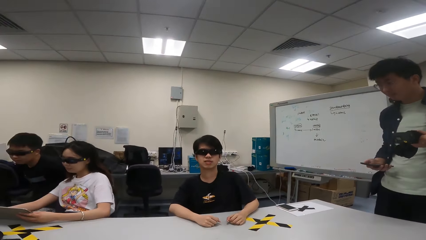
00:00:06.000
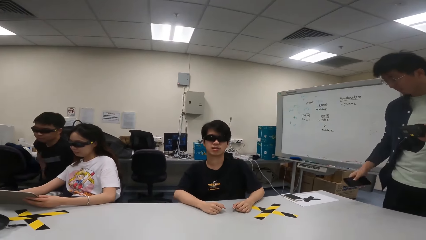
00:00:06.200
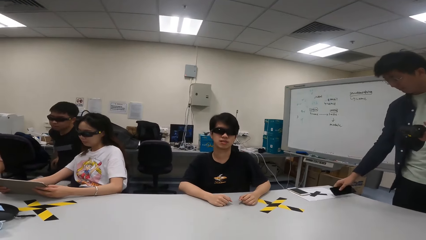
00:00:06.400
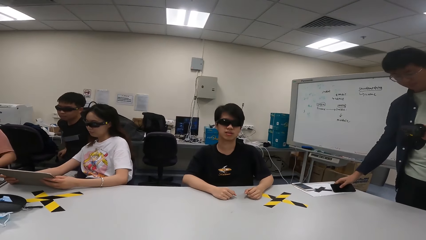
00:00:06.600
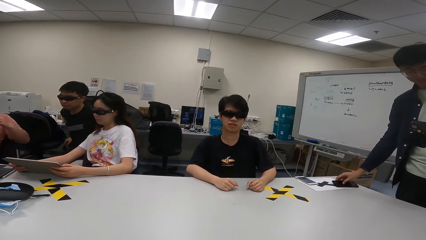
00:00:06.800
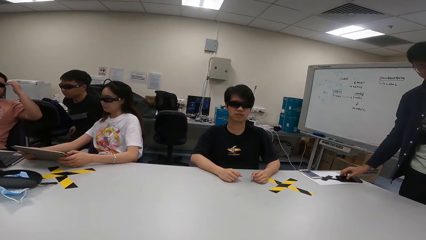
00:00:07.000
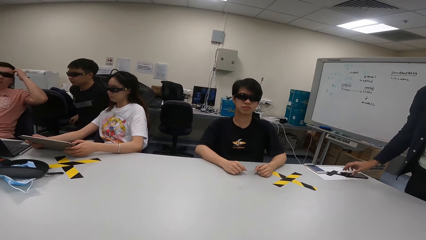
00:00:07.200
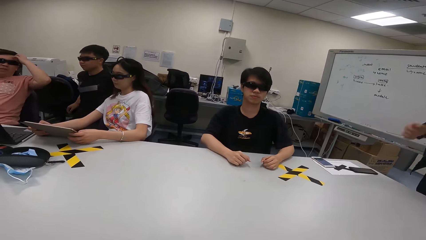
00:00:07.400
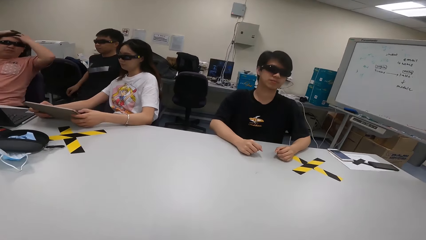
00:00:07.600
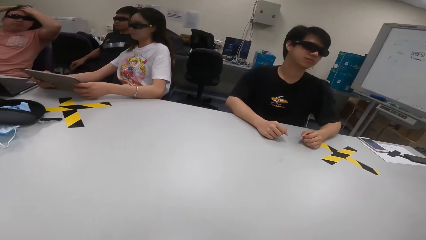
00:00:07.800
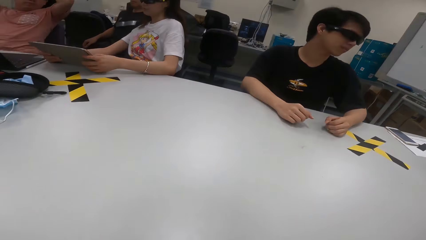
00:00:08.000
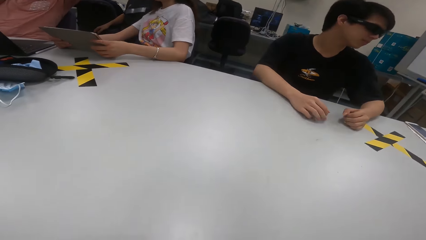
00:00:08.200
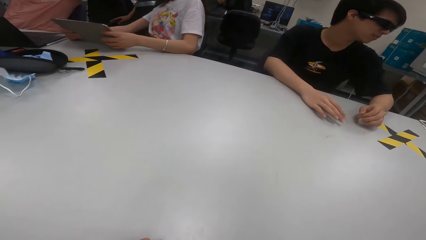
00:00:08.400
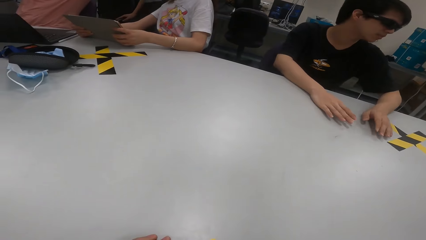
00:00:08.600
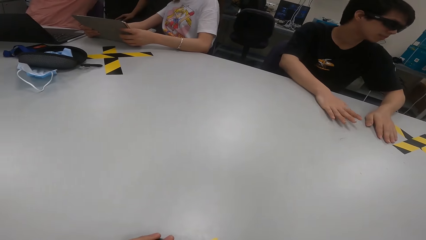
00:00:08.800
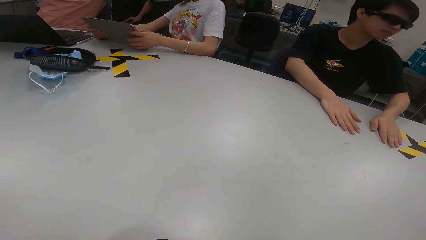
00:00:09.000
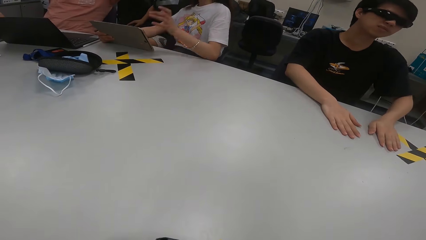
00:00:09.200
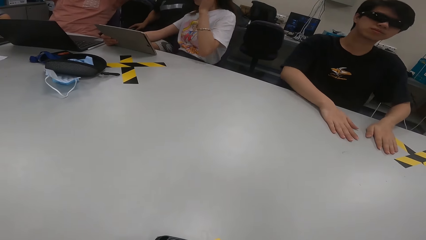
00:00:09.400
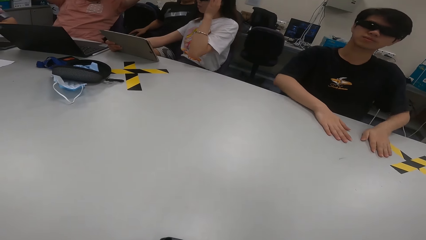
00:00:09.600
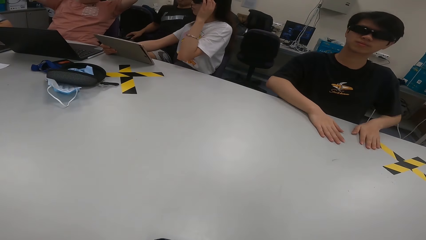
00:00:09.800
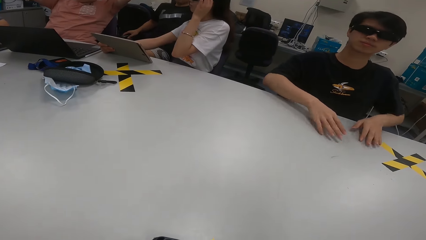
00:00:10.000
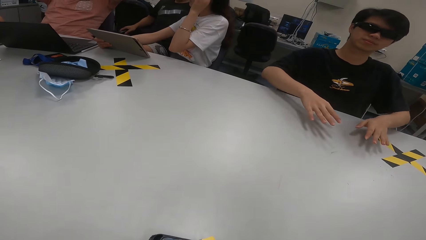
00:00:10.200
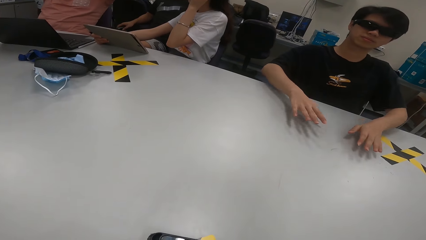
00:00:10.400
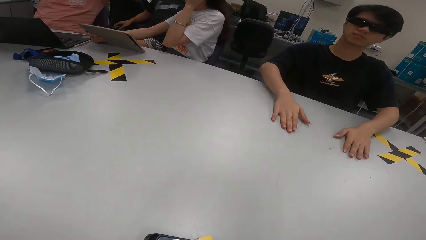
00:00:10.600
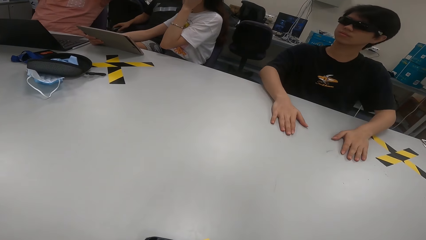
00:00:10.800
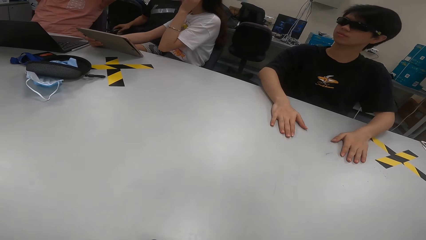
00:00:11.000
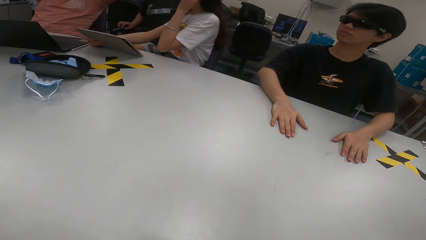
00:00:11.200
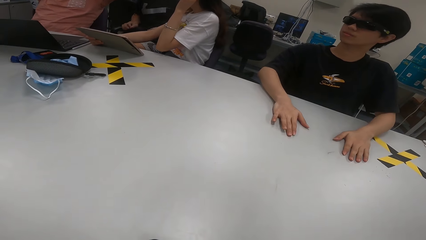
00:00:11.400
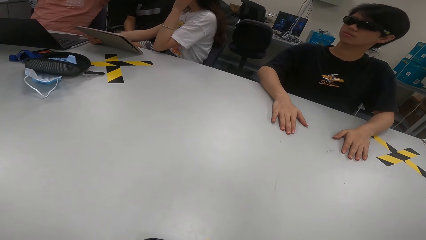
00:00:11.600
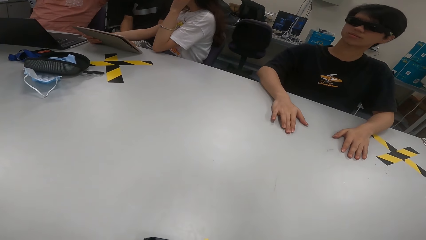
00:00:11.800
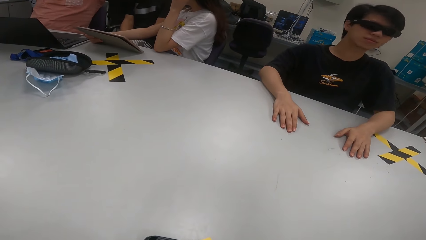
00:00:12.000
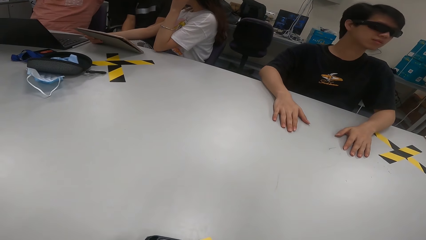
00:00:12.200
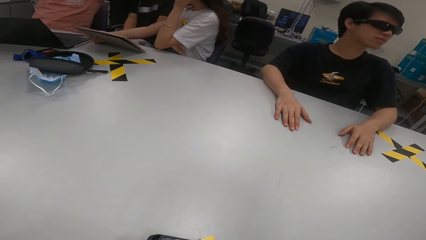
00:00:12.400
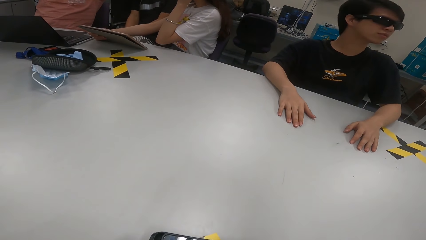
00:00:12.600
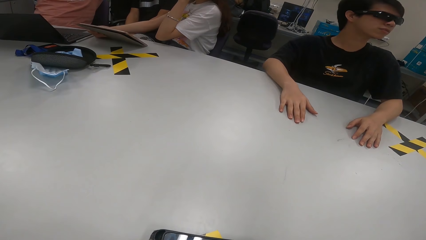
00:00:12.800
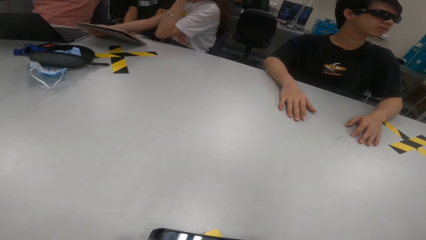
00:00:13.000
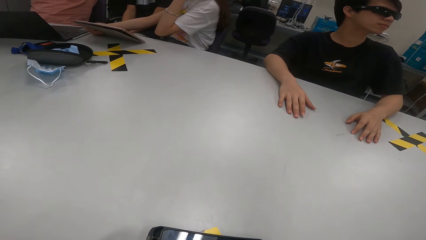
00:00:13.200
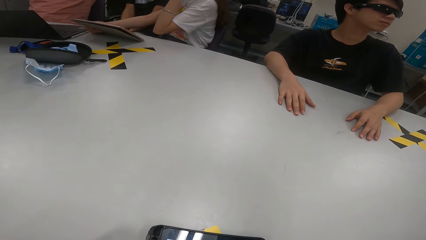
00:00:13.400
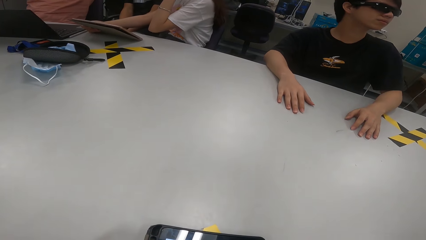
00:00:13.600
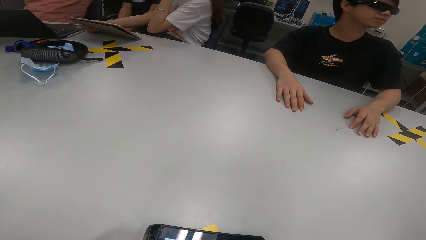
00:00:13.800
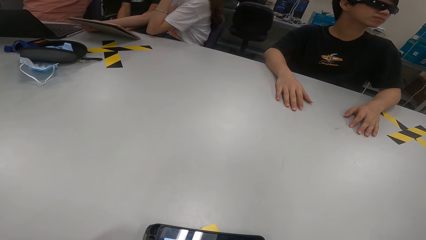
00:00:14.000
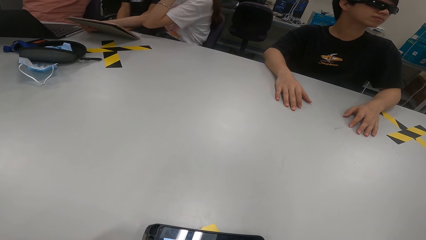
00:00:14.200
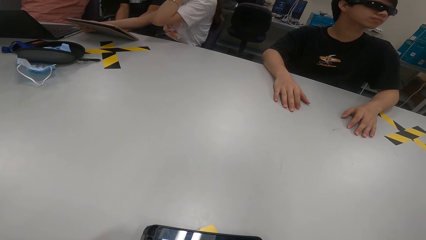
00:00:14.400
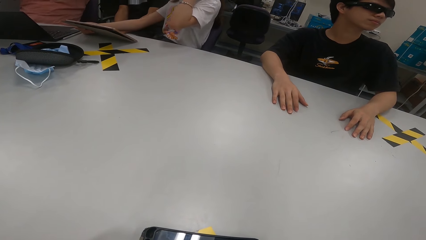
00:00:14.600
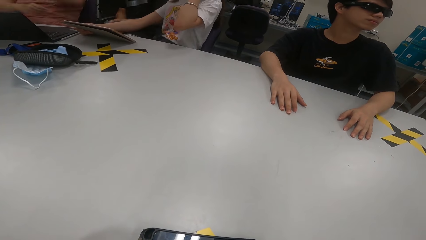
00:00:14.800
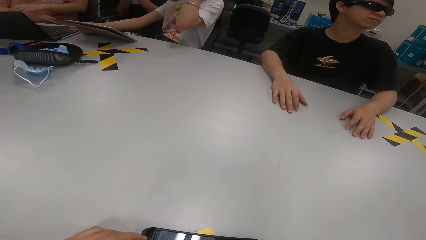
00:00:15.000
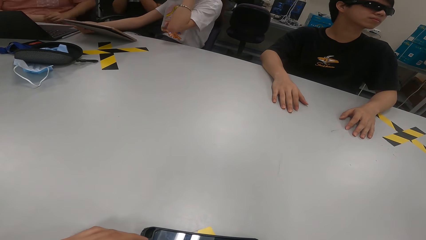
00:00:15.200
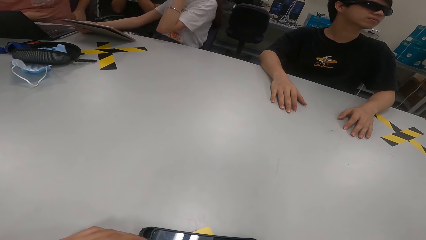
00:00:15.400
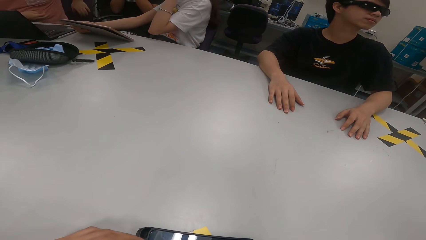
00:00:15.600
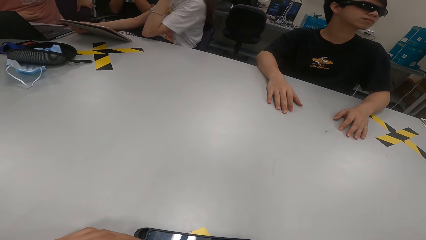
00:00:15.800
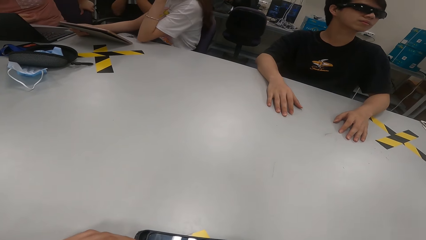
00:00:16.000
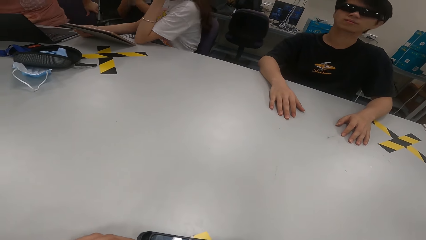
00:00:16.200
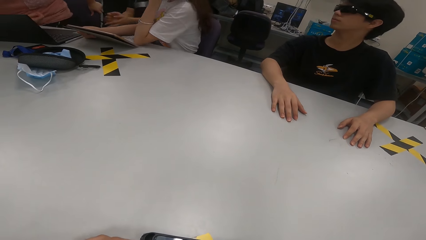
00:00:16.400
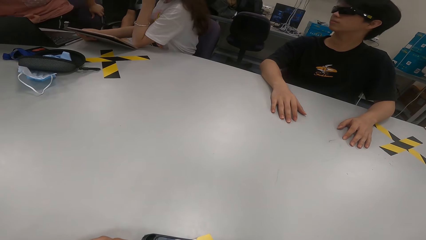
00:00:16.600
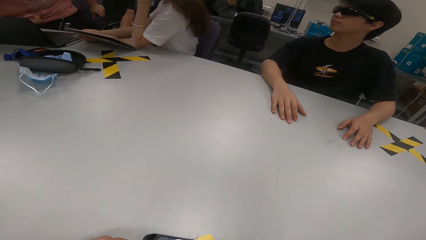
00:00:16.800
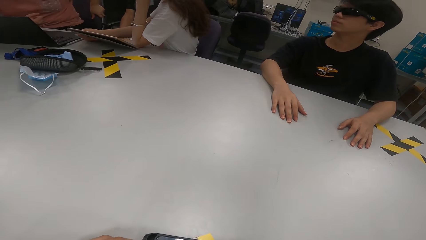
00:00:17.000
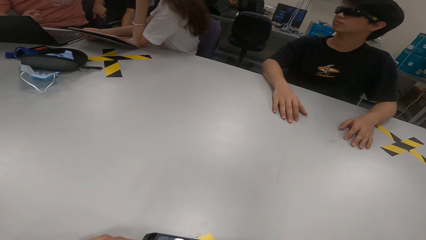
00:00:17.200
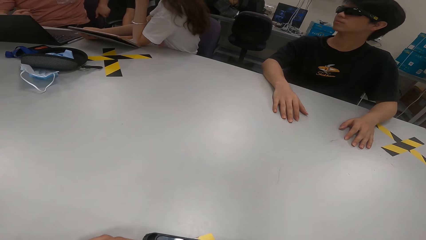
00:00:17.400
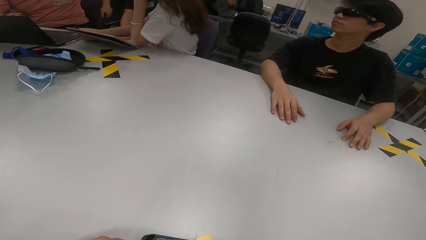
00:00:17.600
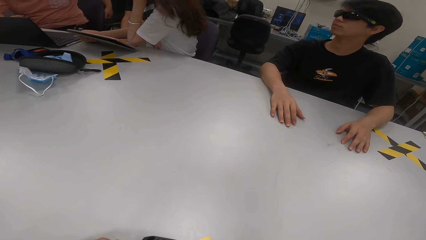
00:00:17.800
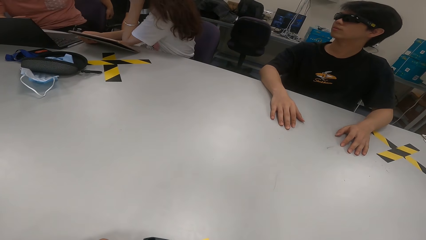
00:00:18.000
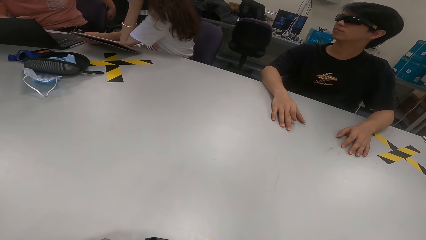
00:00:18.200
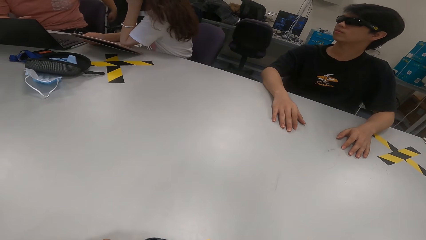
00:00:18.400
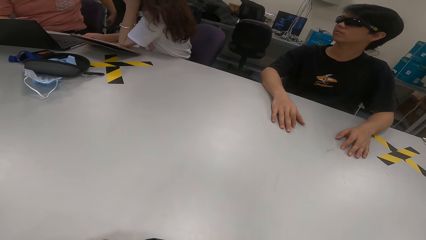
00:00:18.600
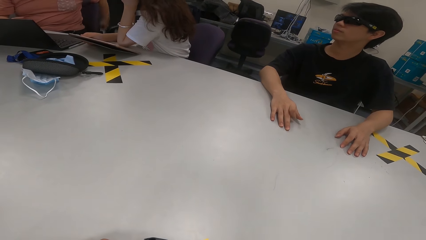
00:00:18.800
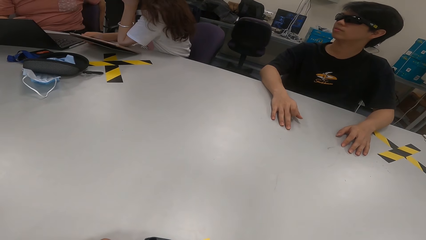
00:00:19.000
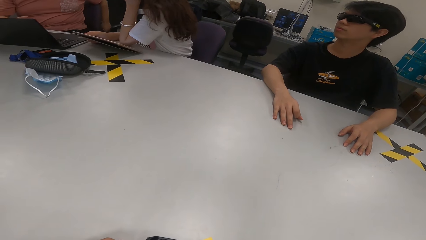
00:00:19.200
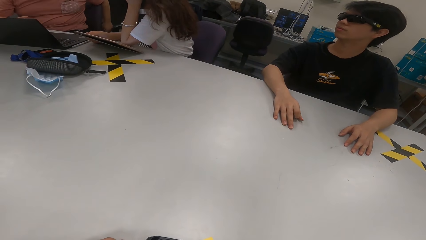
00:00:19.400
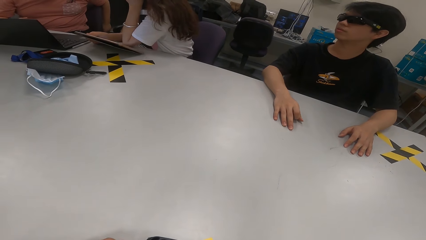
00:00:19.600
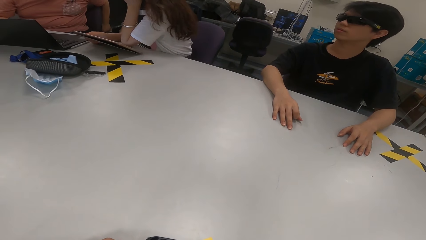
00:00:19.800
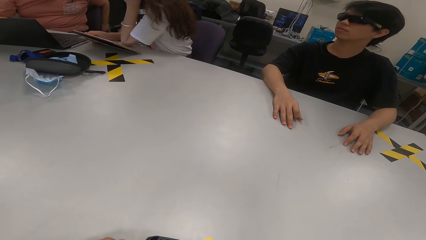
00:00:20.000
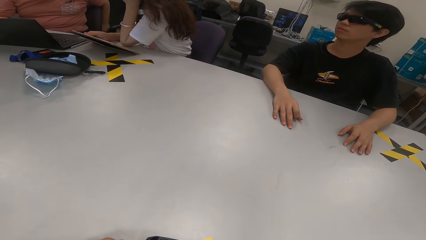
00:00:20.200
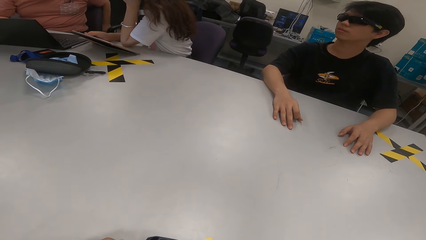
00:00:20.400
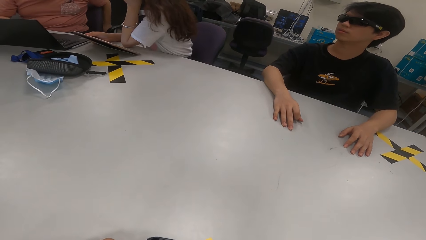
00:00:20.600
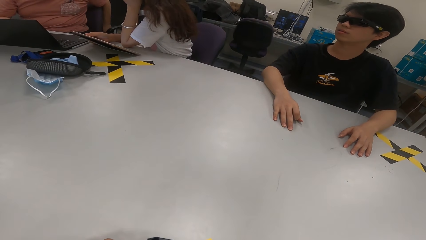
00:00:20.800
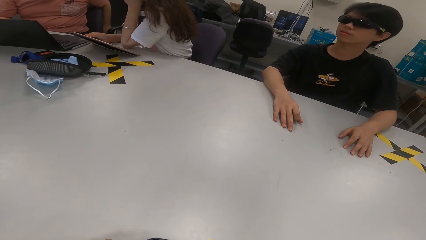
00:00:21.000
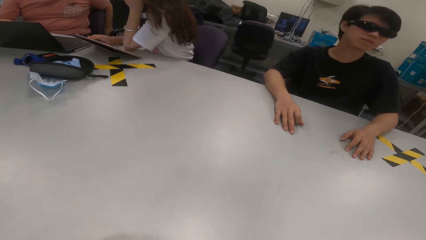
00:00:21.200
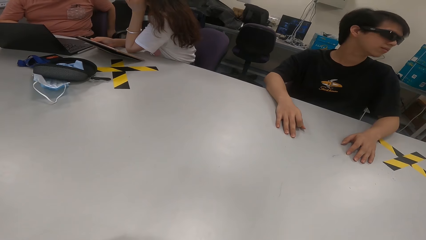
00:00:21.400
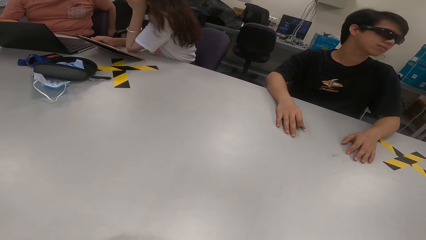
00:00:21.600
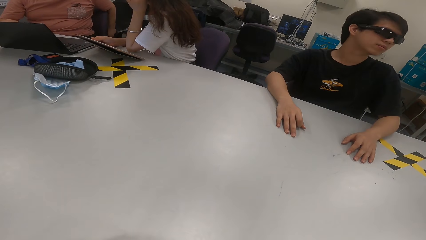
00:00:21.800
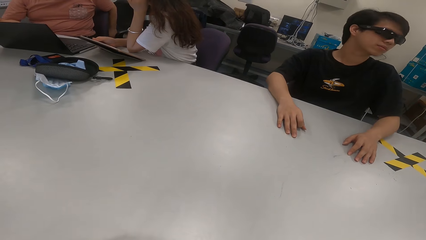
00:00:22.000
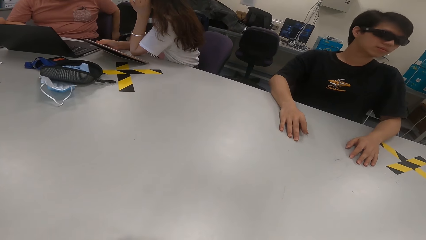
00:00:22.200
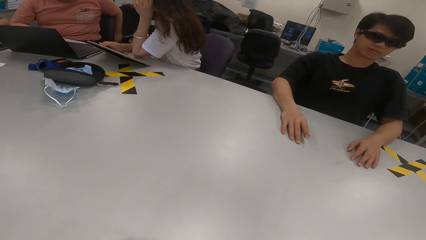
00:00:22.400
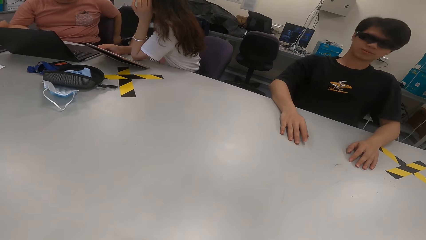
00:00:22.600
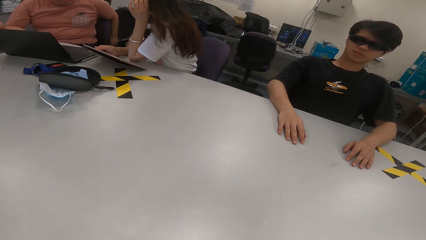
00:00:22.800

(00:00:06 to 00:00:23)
A man places the phone on the table. Another man swings with his chair. A woman touches her face with her hand. The other man looks around the room. The woman puts her elbow on the table. Another man adjusts his seat.
